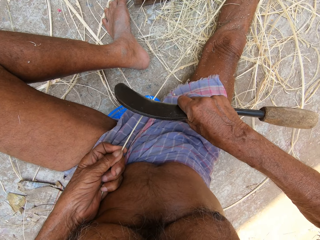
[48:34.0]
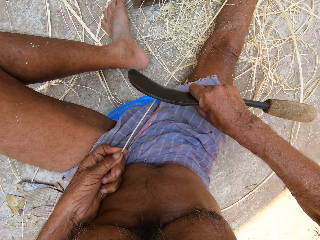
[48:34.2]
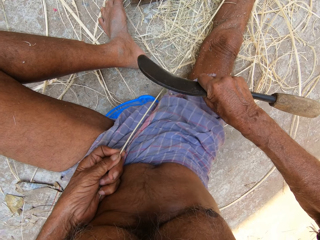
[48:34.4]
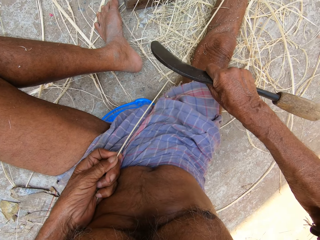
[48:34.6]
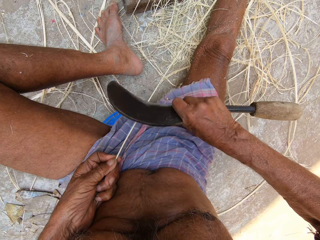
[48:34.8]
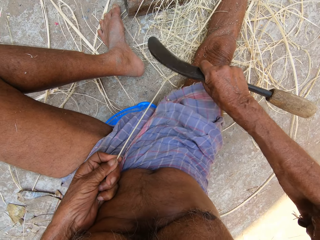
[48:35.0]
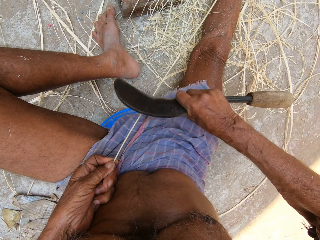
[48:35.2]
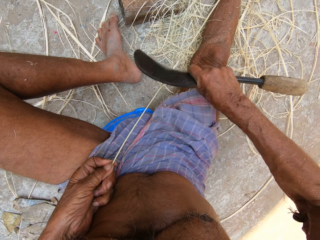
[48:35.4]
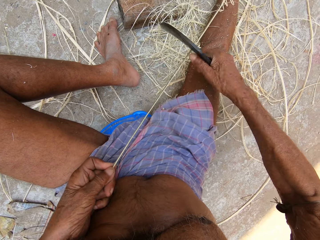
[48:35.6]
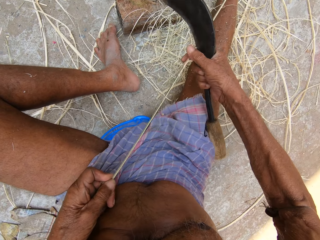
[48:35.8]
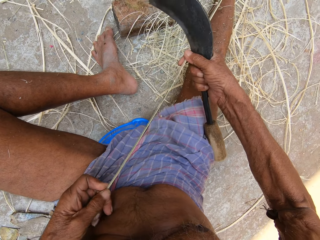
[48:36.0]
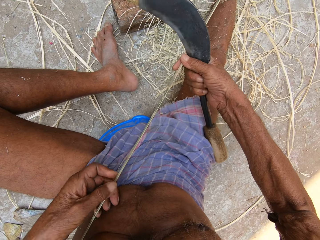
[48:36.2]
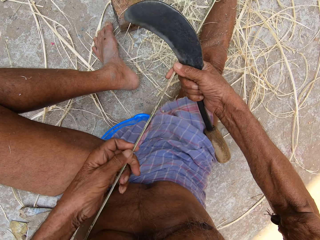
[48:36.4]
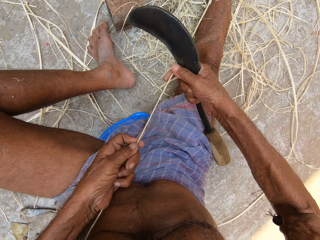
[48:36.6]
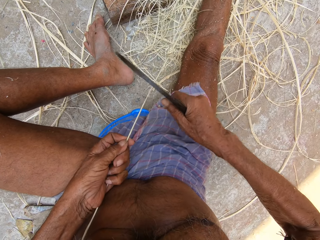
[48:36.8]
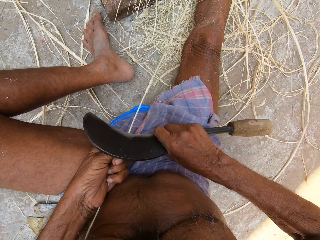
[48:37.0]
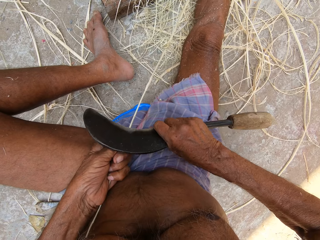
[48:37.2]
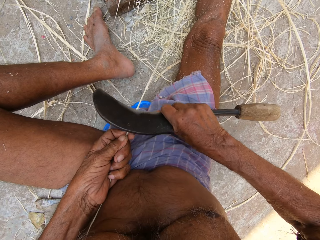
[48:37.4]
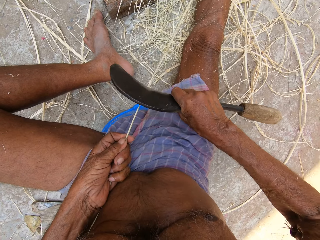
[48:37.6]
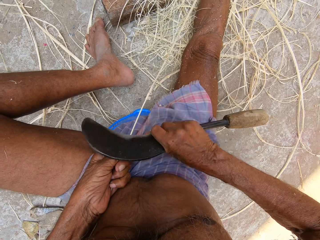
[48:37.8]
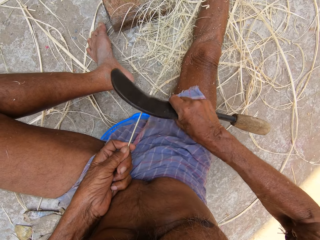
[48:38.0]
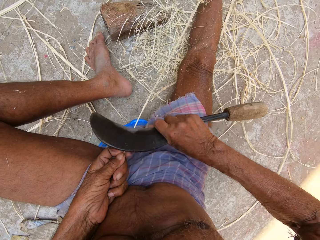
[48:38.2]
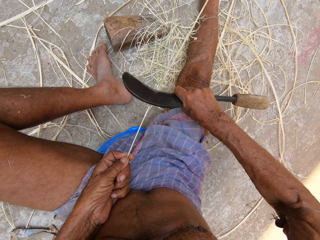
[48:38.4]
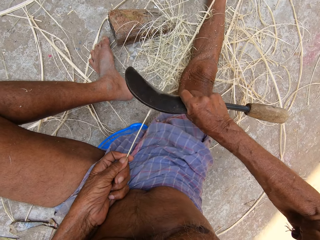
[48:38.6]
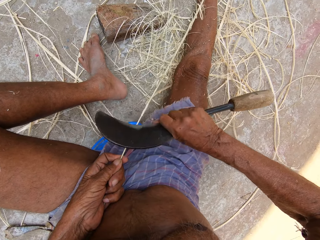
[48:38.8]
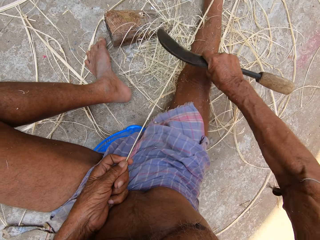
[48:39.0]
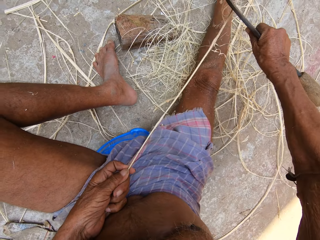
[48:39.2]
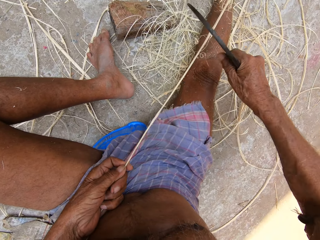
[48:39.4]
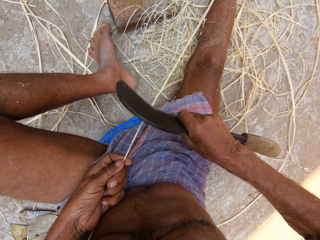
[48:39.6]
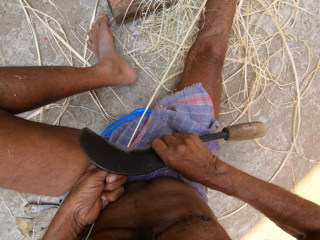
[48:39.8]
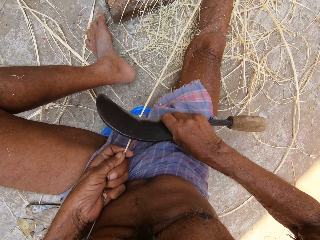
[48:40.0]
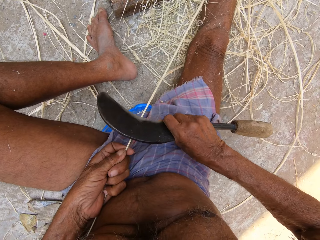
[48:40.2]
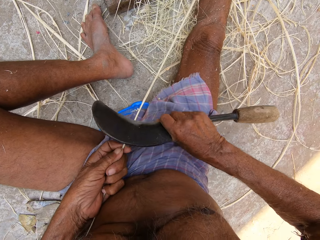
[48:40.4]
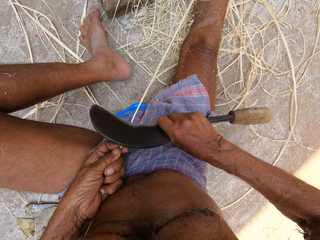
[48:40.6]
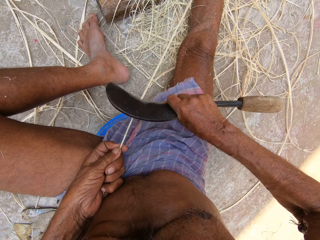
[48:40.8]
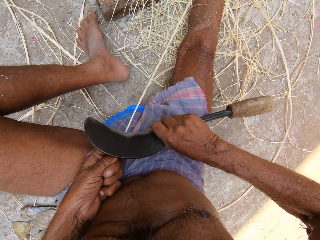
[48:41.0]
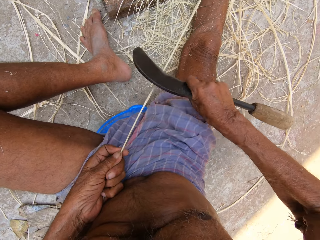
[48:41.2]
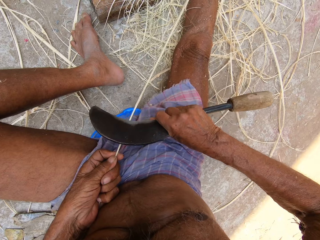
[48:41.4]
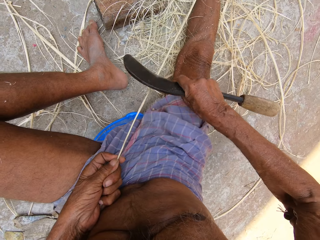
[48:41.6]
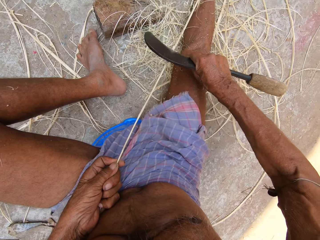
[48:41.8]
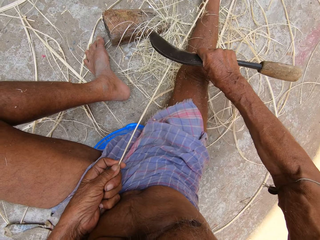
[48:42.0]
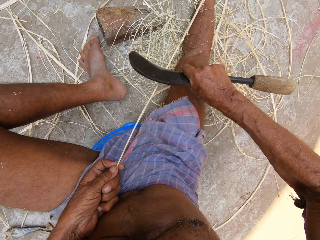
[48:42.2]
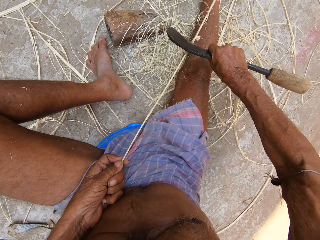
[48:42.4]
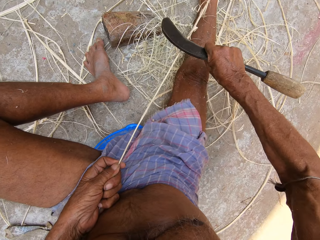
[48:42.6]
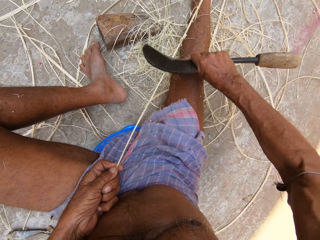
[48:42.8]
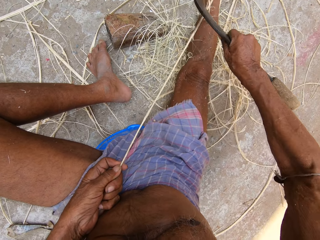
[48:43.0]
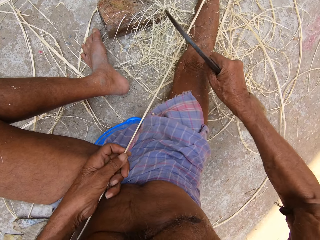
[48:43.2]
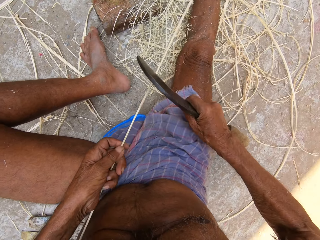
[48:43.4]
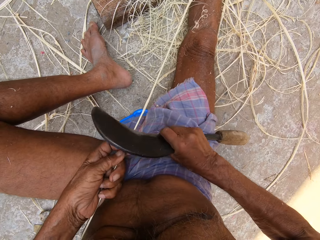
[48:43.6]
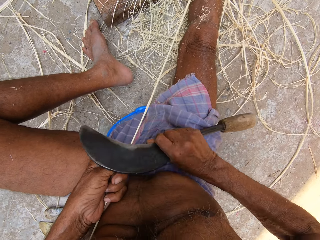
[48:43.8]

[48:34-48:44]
The camera wearer holds the bamboo strip or basket fiber with his right hand. He repositions his left hand on the bamboo strip. He scrapes the bamboo strip in his left hand with the sickle or hook knife in his right hand. He cuts the basket fiber with the hook knife.

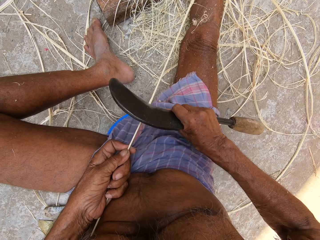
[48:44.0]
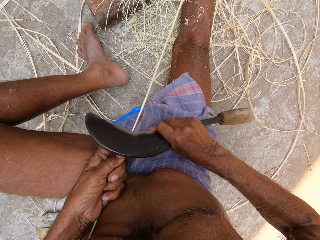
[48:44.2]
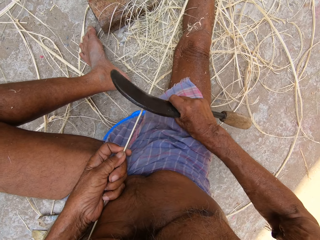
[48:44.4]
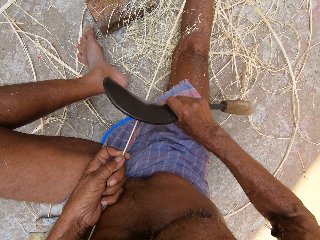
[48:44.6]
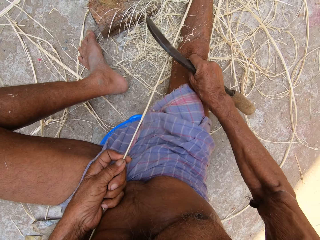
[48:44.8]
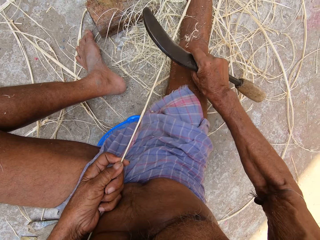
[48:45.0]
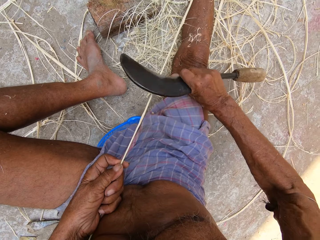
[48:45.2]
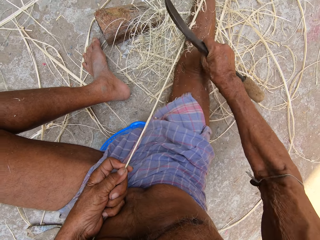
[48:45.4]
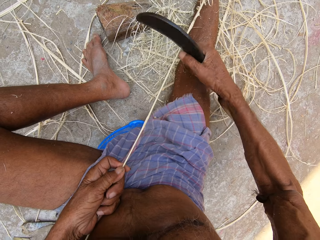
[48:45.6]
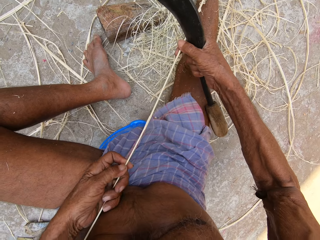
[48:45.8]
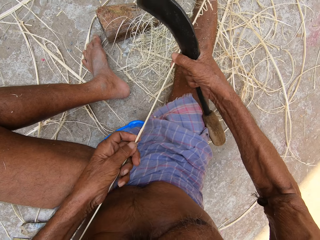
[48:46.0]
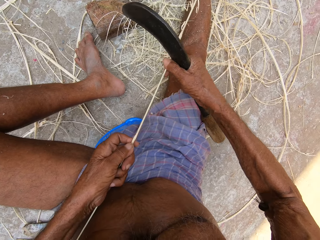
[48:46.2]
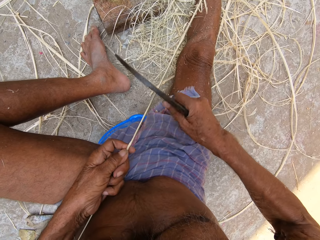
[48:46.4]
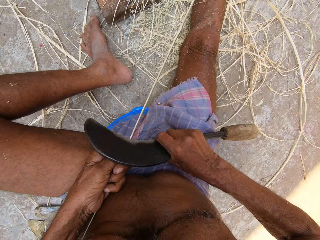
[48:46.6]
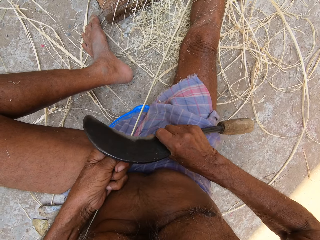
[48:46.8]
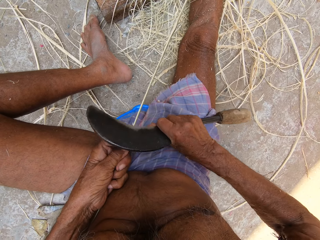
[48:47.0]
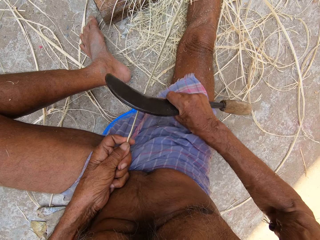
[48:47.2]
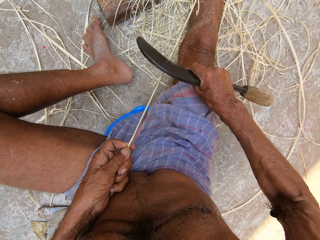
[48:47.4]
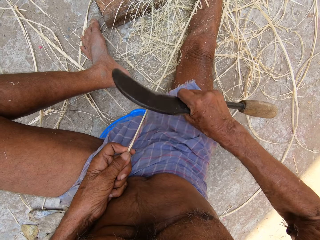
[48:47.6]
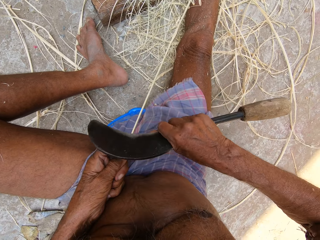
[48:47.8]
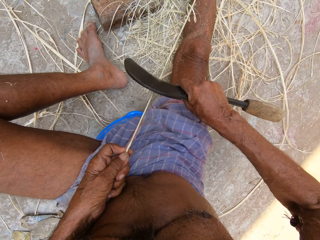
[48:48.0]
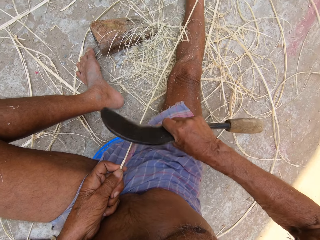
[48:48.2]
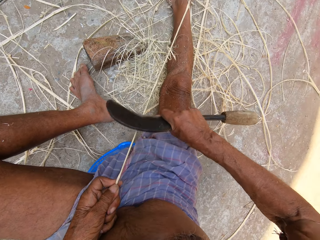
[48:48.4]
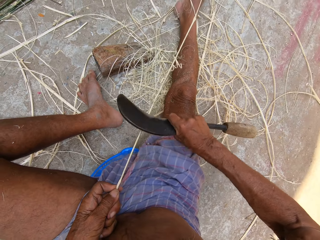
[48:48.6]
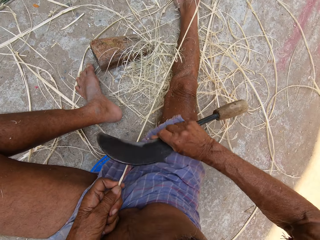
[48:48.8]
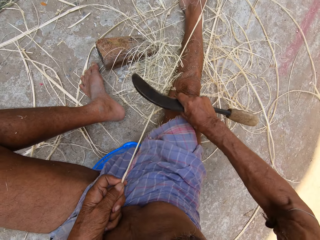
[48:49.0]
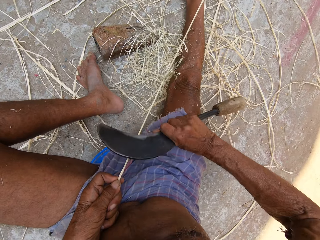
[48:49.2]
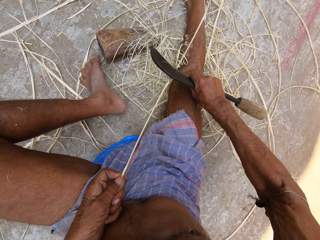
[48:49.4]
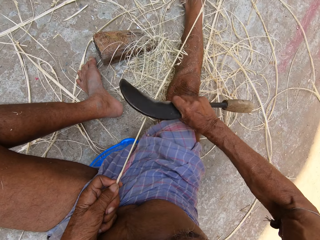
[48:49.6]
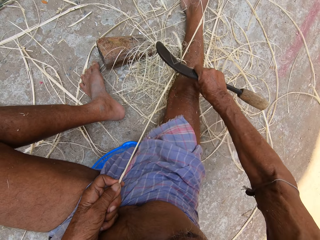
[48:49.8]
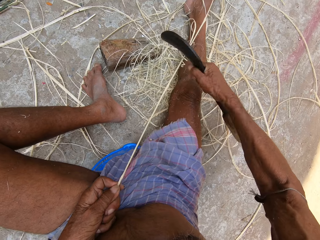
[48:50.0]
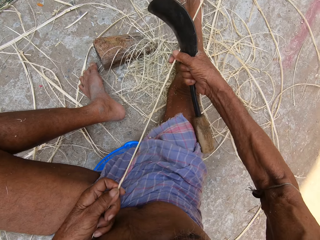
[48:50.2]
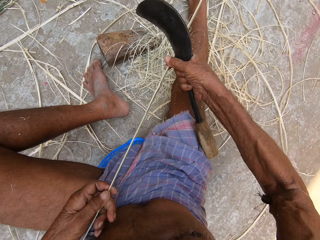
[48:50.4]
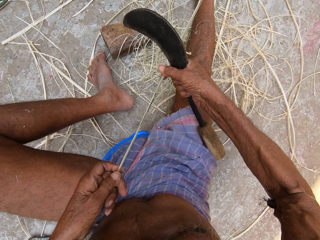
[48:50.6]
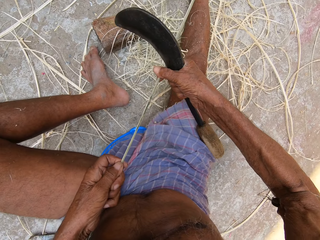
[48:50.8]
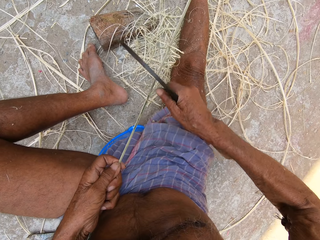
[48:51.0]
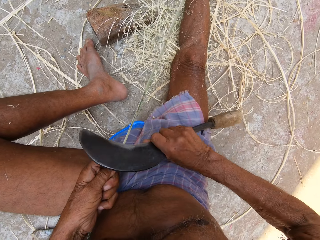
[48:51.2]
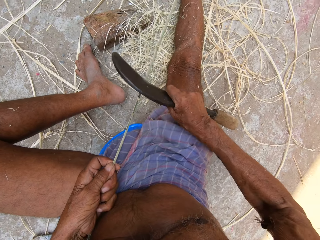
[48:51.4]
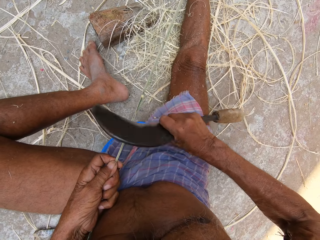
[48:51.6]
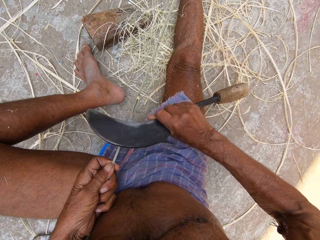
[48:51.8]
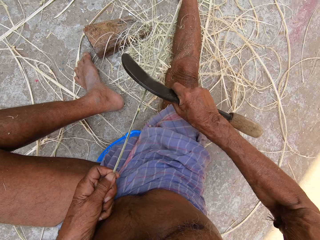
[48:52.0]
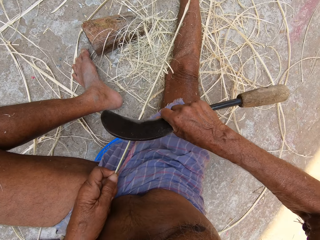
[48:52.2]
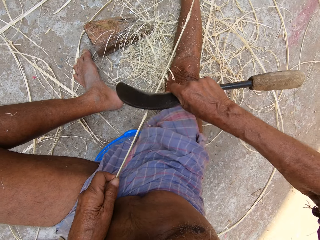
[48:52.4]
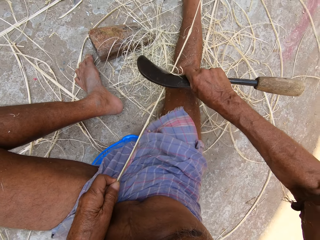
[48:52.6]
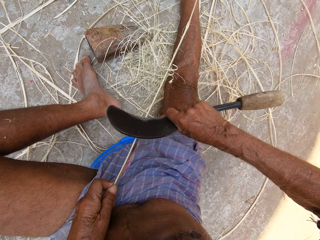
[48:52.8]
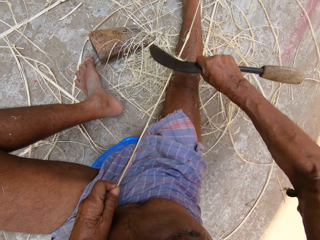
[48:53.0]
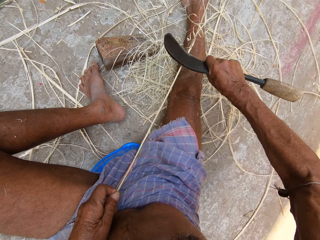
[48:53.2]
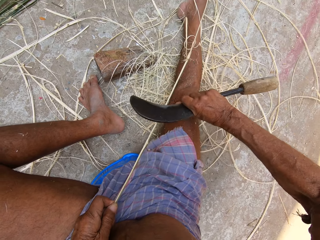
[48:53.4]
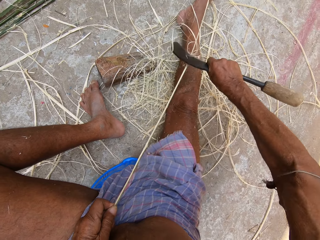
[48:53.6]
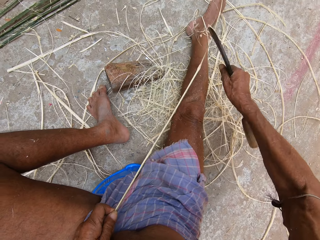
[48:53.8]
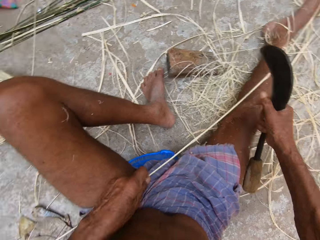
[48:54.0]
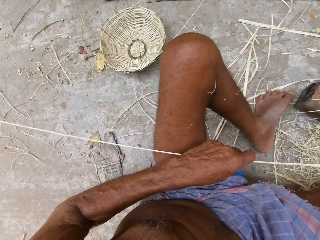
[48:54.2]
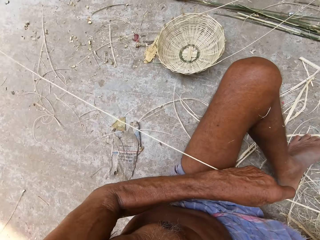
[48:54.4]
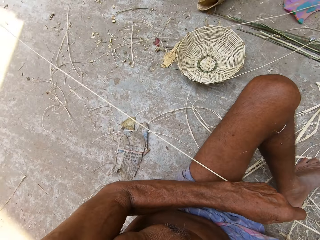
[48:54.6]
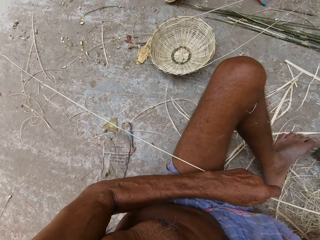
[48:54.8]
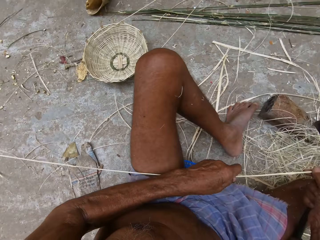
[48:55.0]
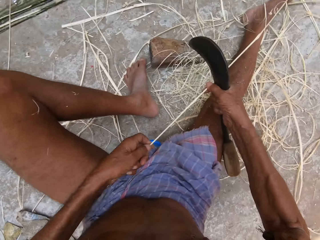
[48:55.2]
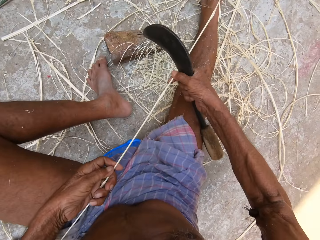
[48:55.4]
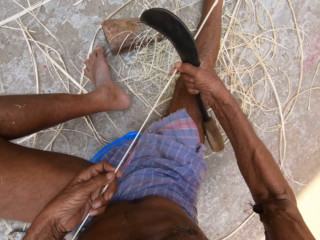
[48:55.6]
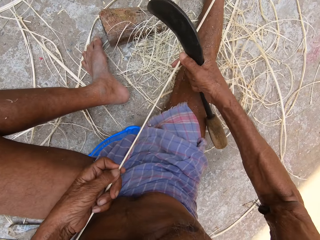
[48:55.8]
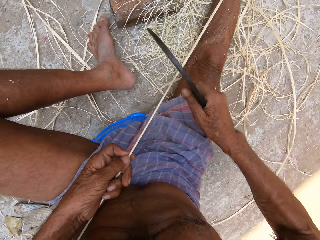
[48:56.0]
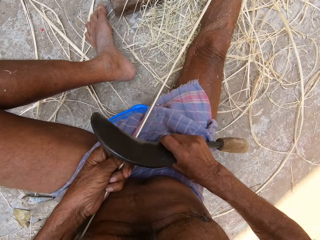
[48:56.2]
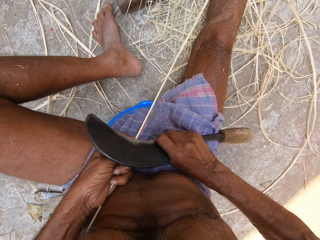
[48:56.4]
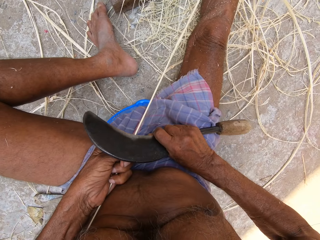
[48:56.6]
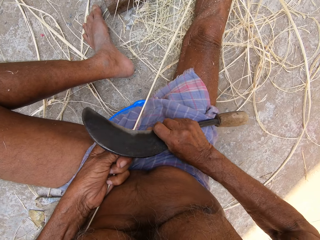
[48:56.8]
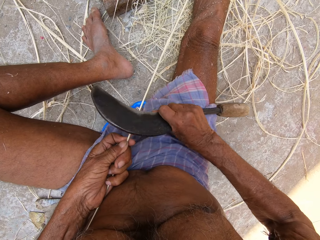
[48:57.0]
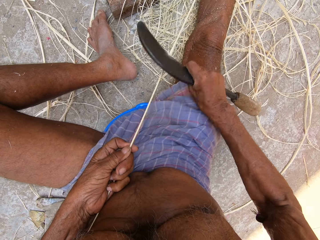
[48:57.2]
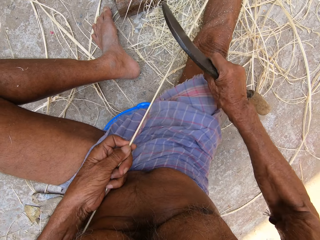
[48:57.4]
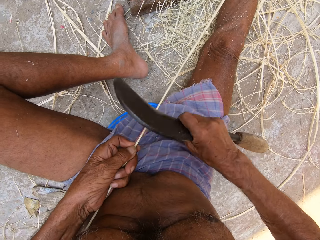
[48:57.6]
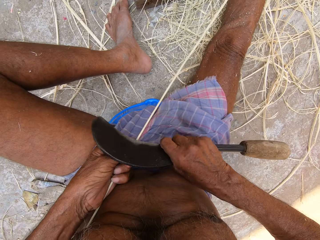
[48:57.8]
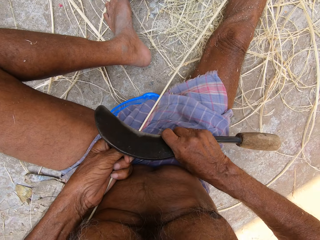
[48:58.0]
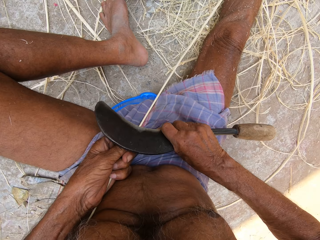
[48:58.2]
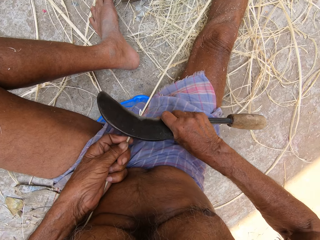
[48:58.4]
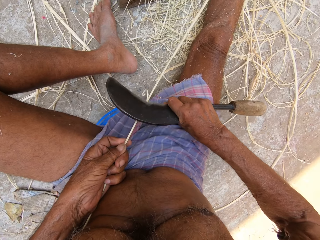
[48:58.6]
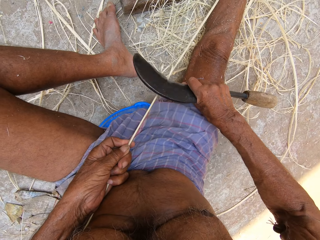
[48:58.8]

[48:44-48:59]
The camera wearer holds the bamboo strip or basket fiber with his right hand. He repositions his left hand on the bamboo strip. He scrapes the bamboo strip in his left hand with the sickle or hook knife in his right hand. He cuts the basket fiber with the hook knife. He pulls up the bamboo strip in his left hand with his right hand. He holds the basket fiber with both hands. He scrapes the bamboo strip in his left hand with the sickle in his right hand. He cuts the basket fiber with the hook knife. He looks around. He cuts the basket fiber with the hook knife.
